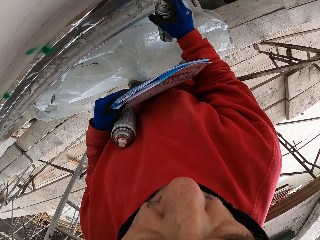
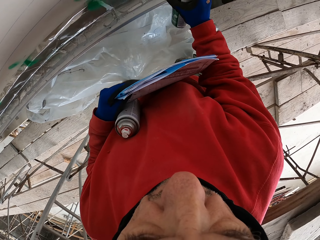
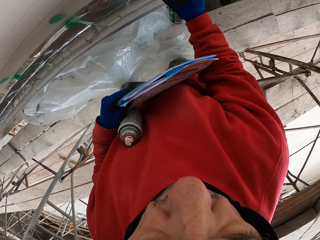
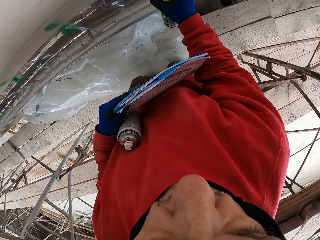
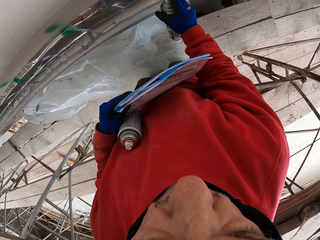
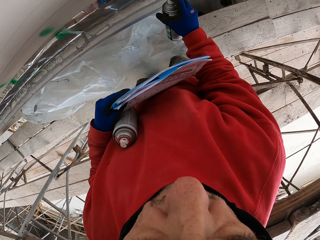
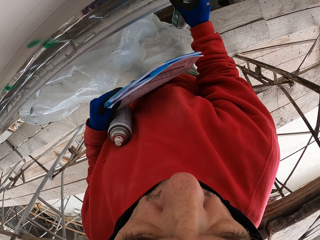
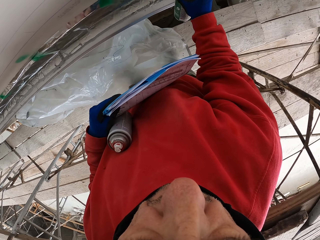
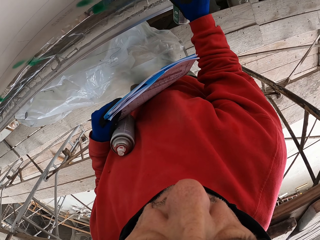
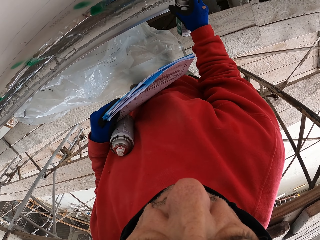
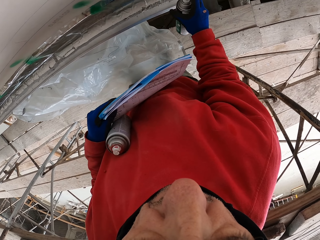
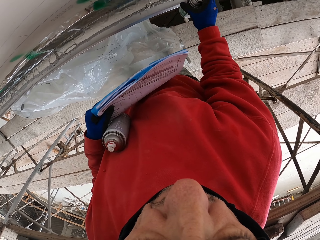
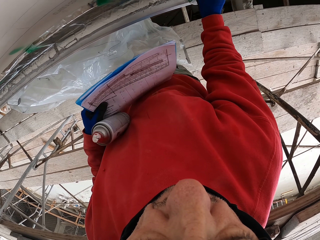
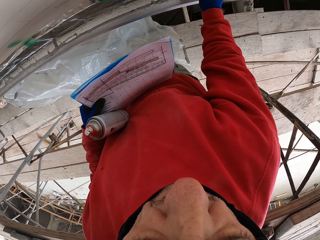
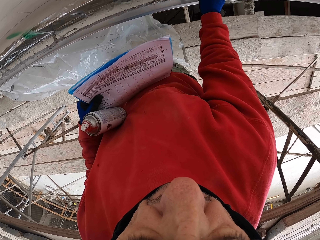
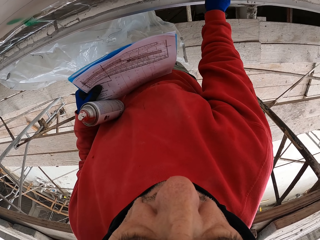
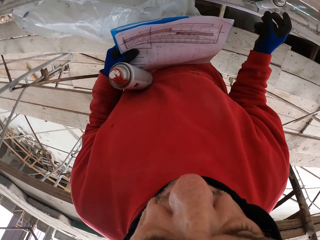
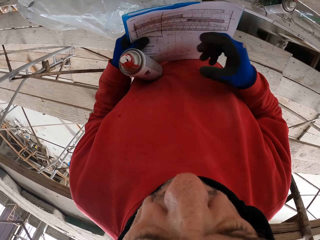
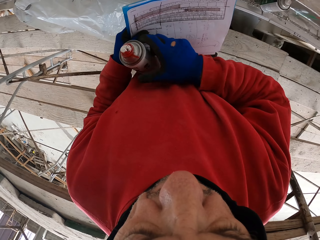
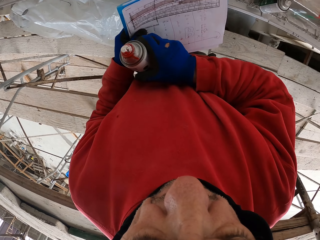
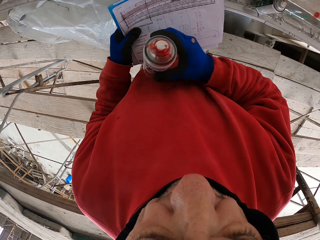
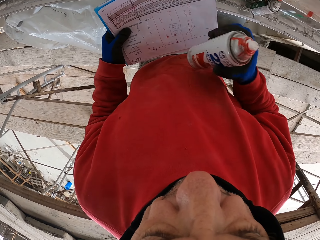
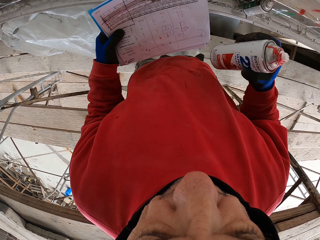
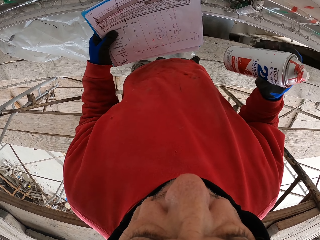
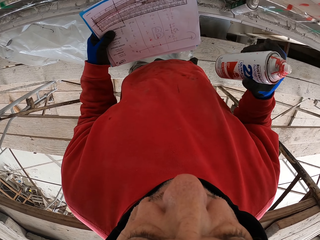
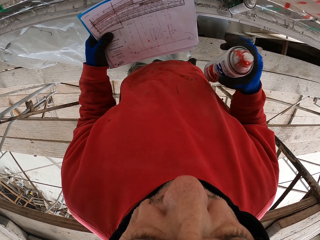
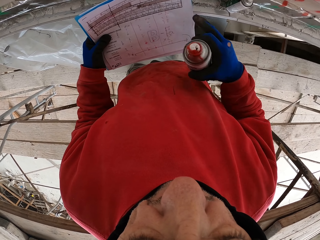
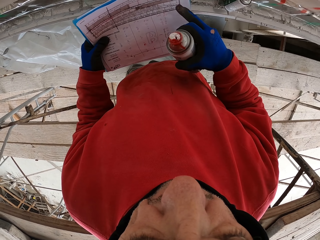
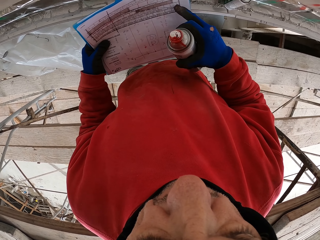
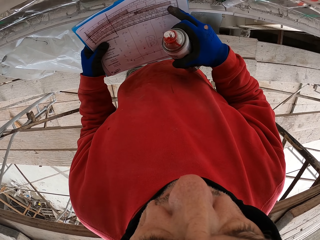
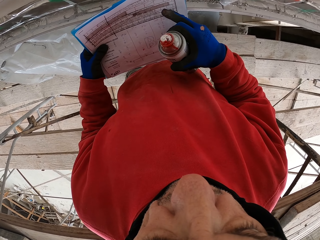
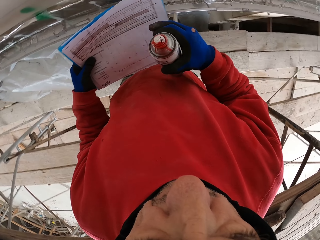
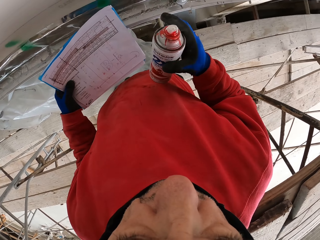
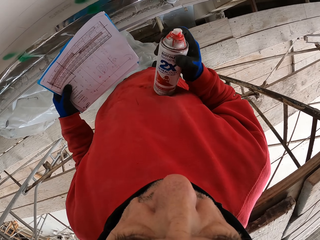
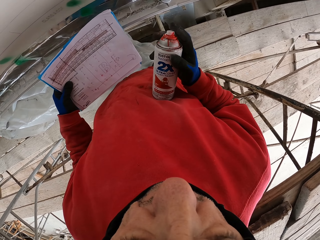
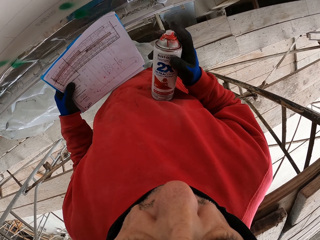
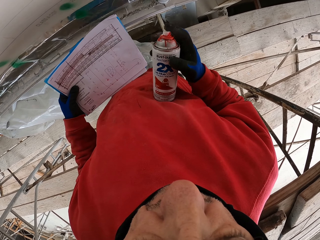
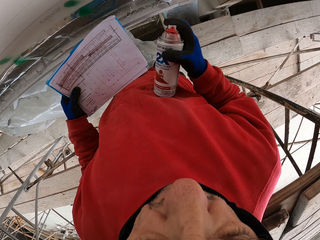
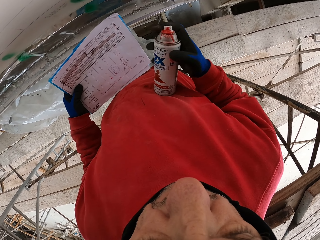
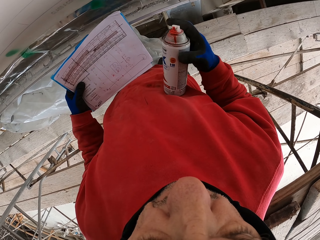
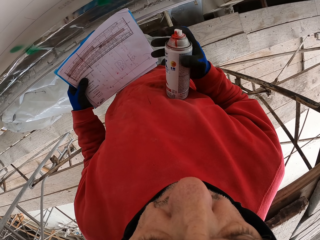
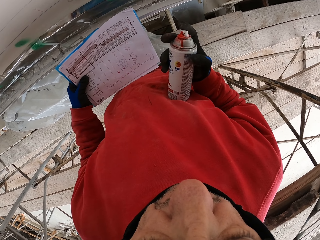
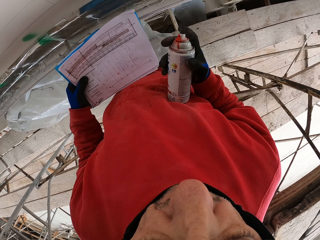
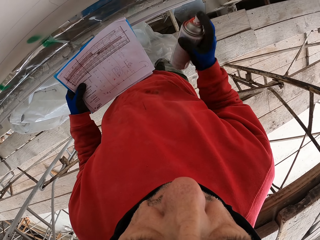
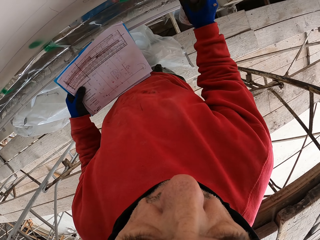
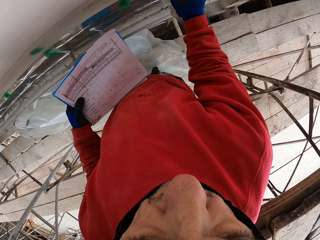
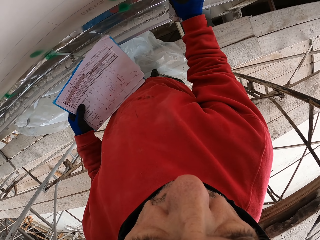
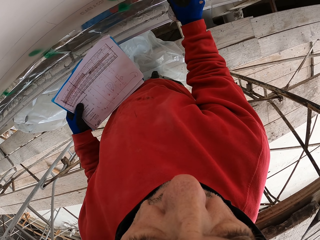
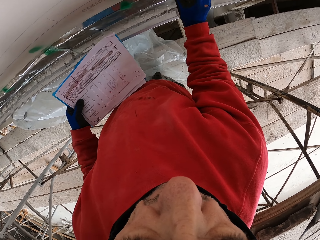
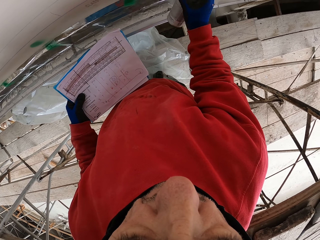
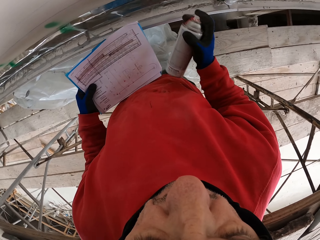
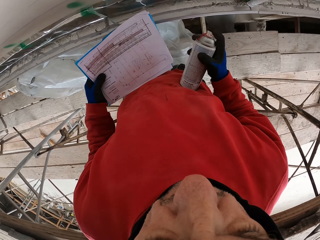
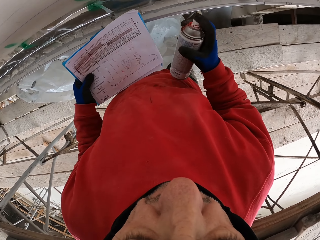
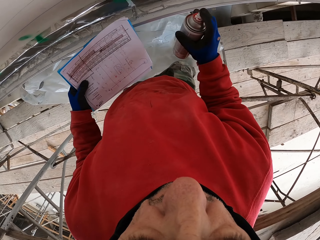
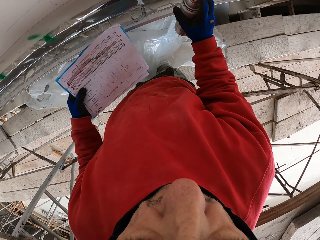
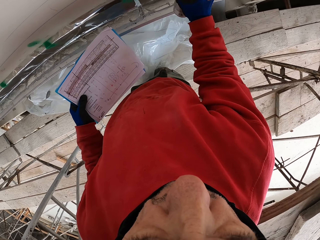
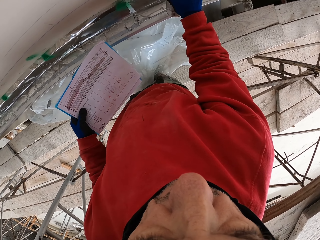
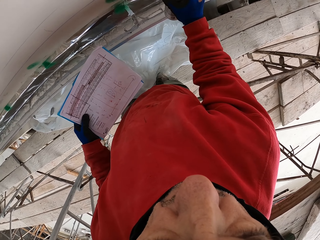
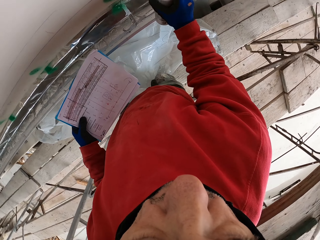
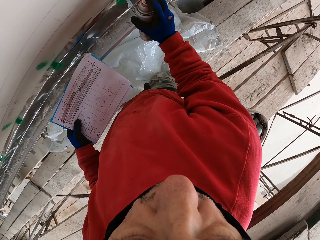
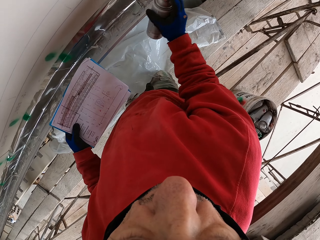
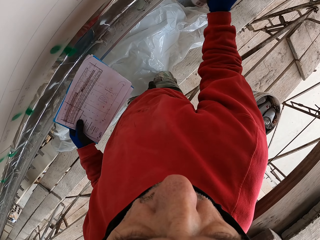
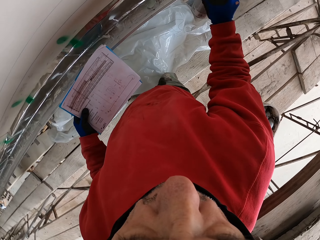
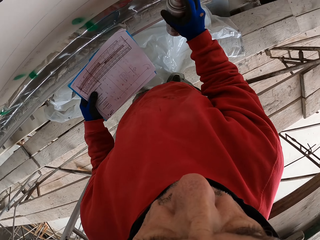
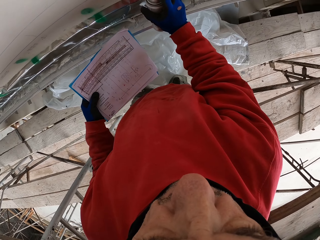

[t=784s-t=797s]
The camera wearer puts the spray can or spray paint down. He puts the spray can under his arm. He picks the spray paint. He counts. He looks at the book. He sprays the wall.

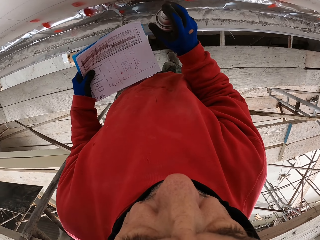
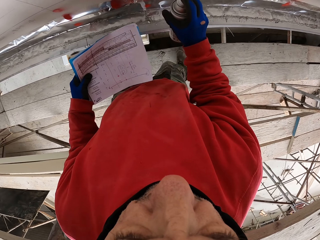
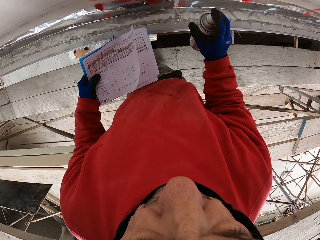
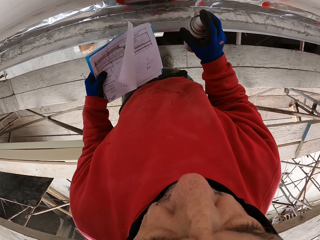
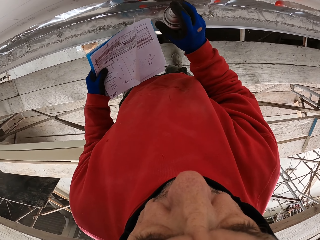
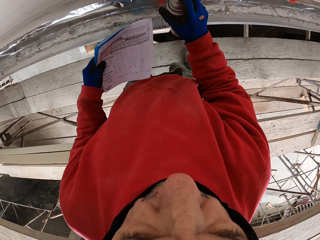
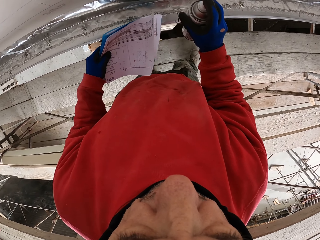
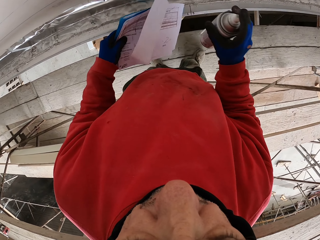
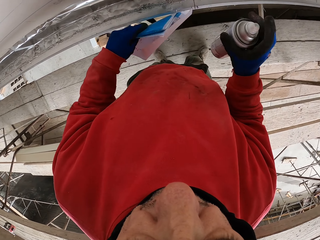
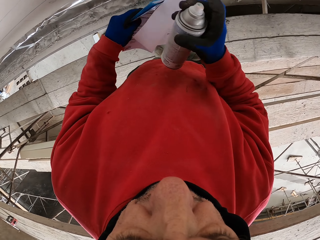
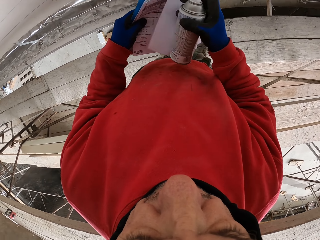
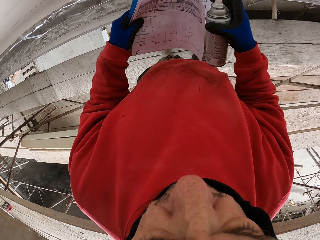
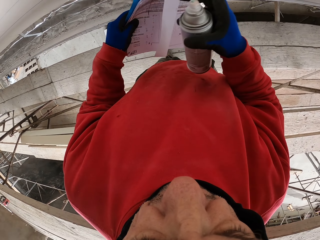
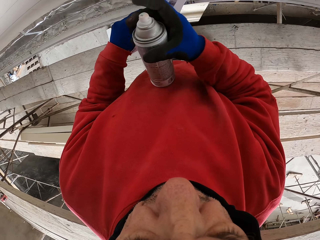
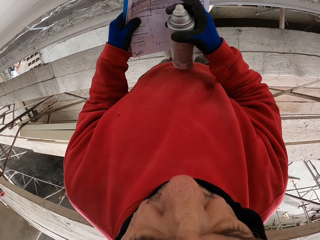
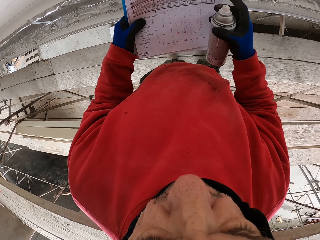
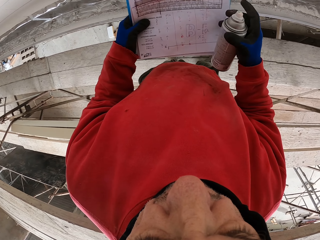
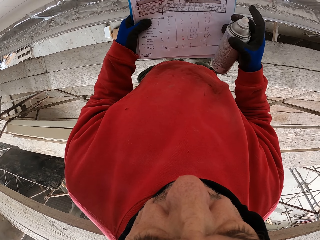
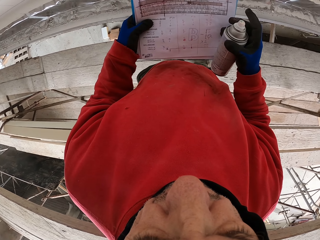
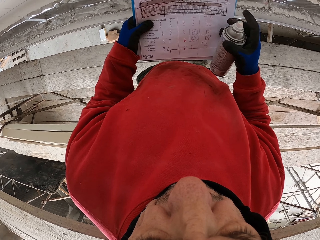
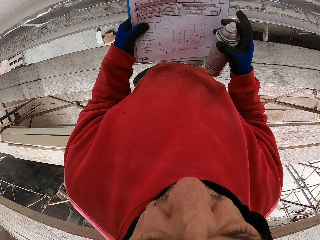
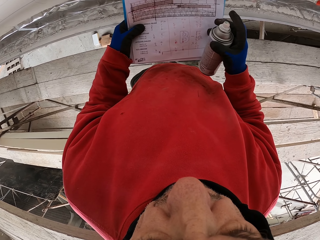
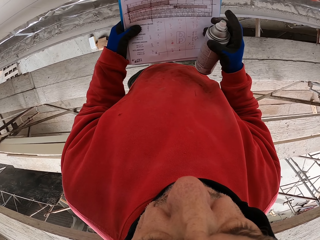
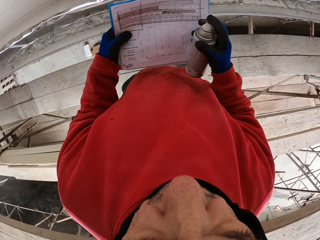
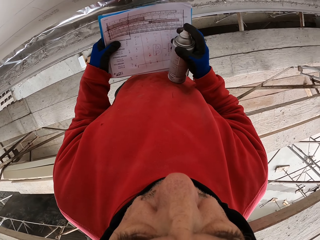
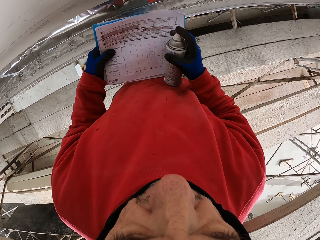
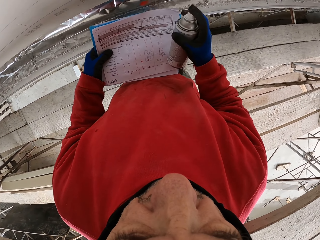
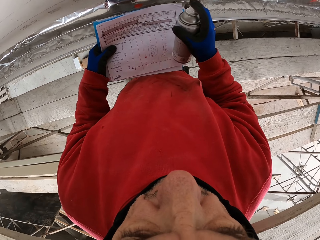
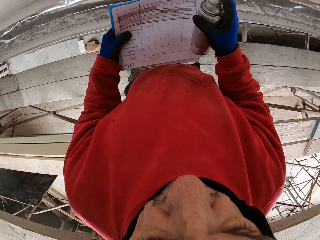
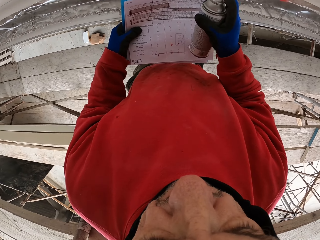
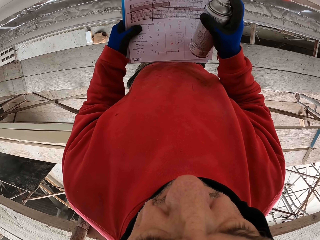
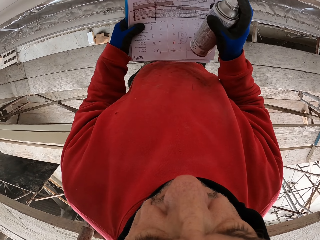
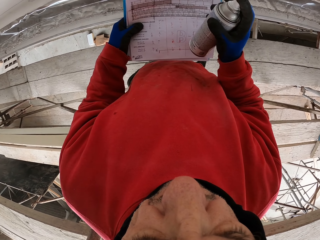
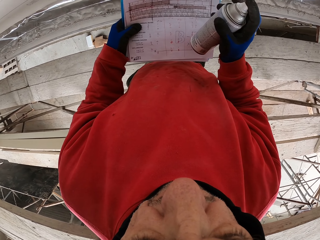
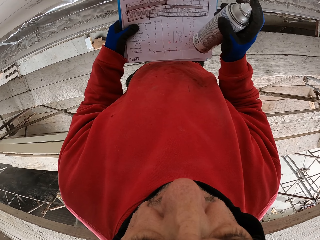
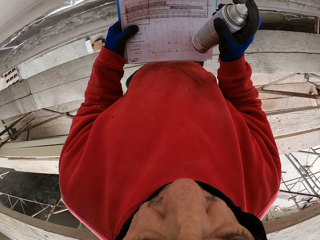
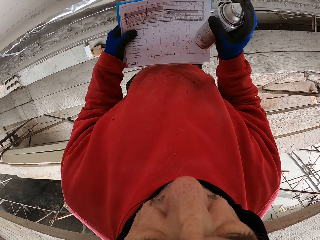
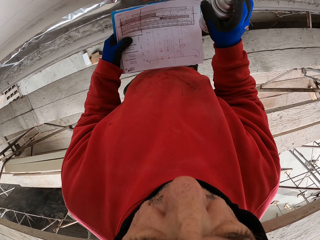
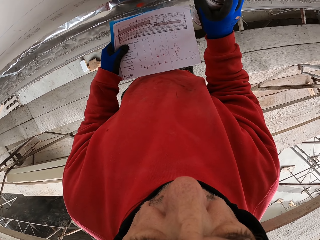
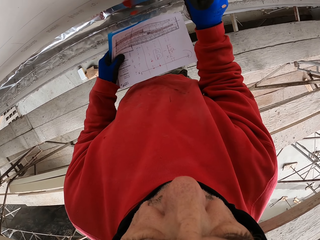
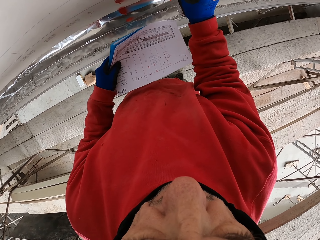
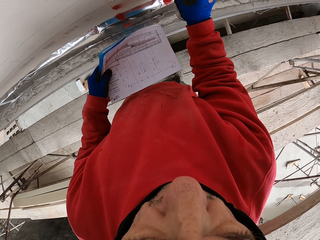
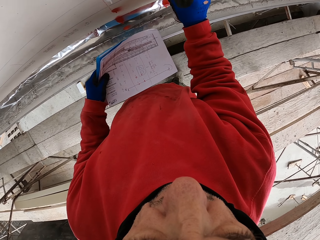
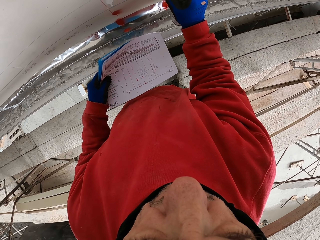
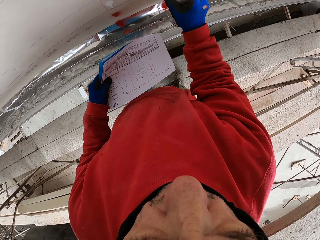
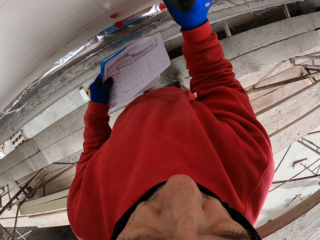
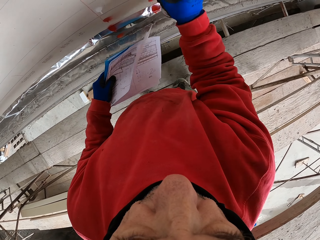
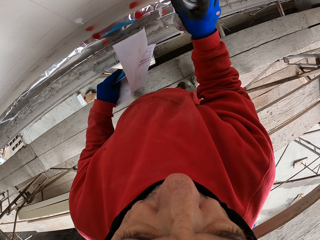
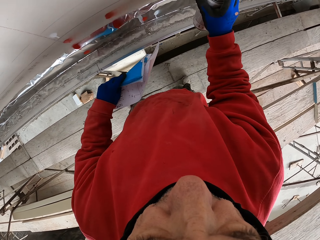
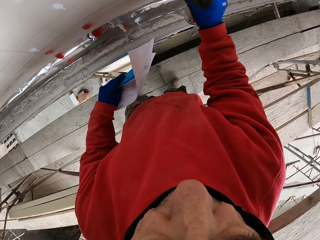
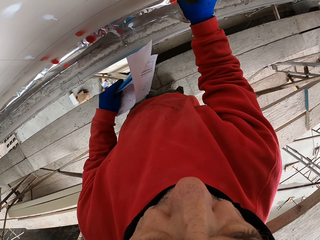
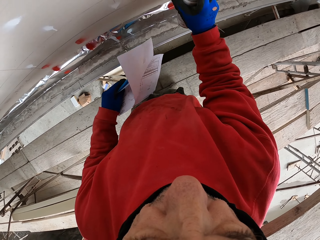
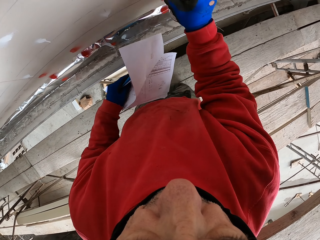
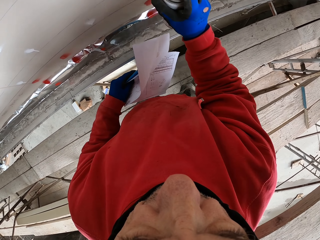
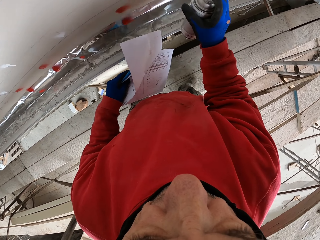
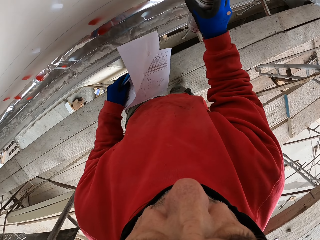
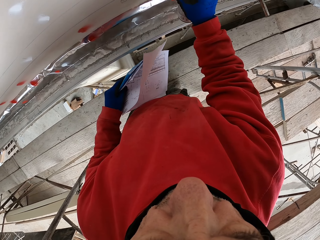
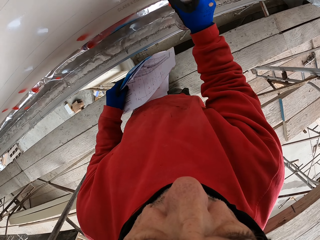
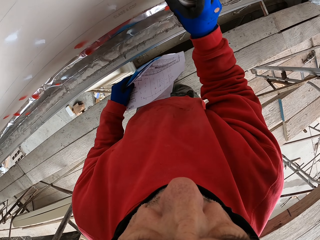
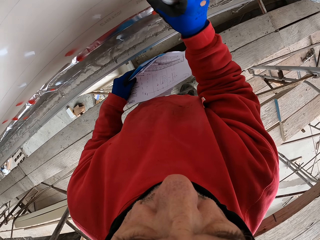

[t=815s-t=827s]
The camera wearer stops spraying. They read the book. They spray the wall. They walk.
